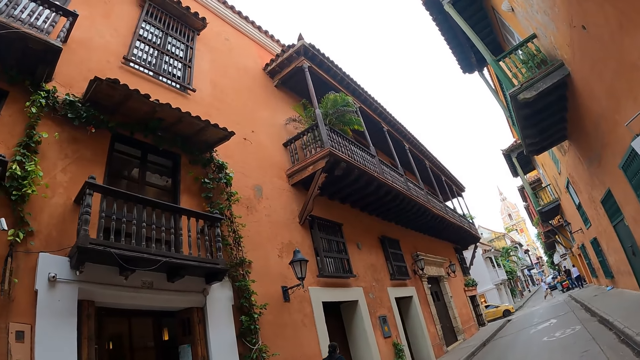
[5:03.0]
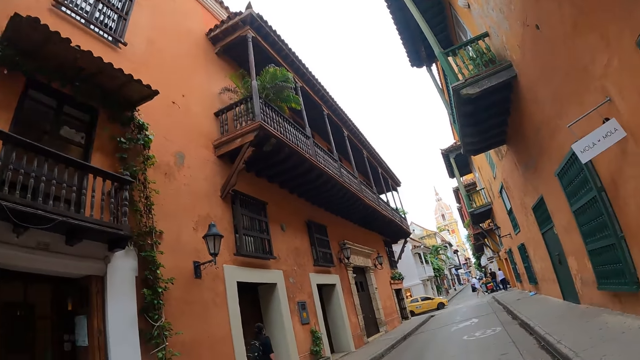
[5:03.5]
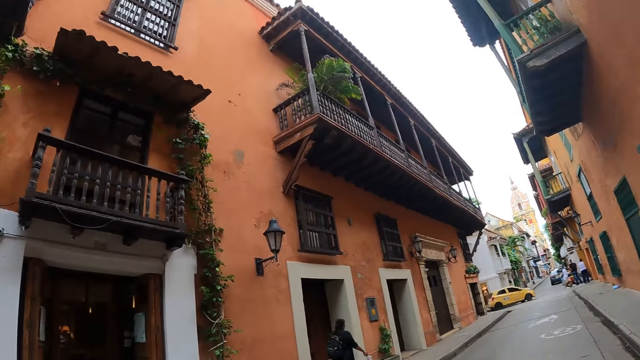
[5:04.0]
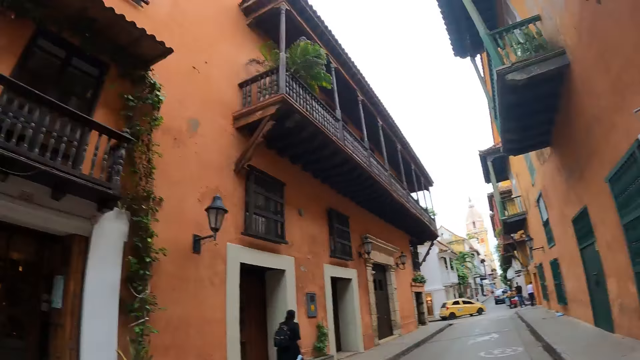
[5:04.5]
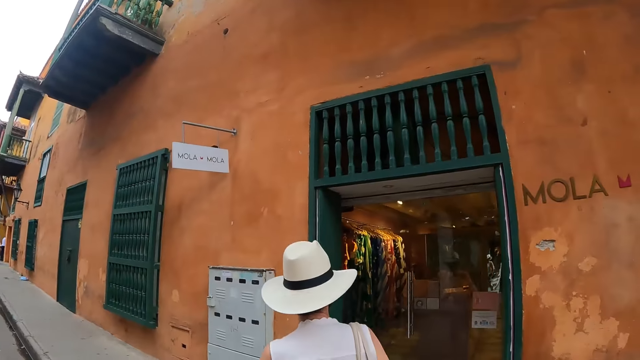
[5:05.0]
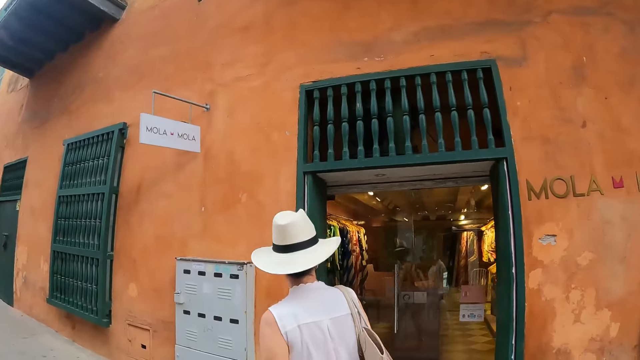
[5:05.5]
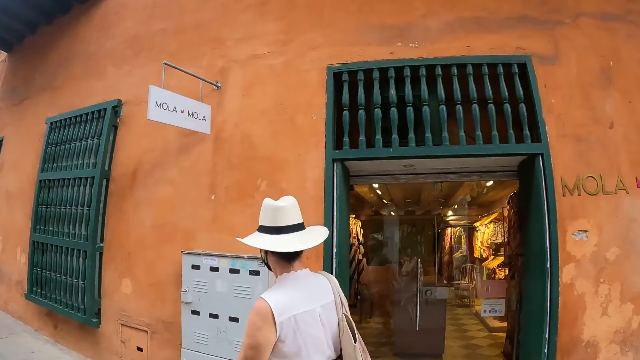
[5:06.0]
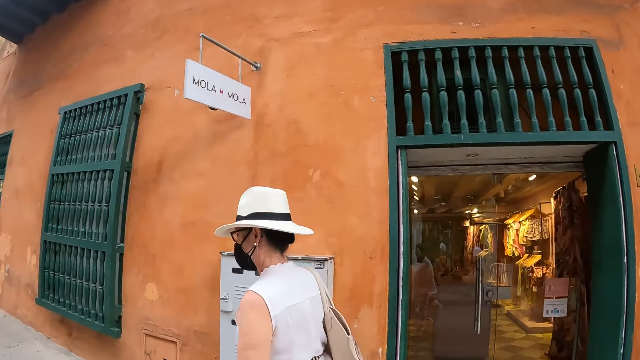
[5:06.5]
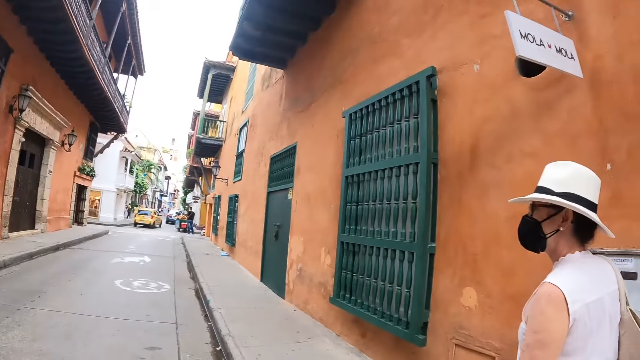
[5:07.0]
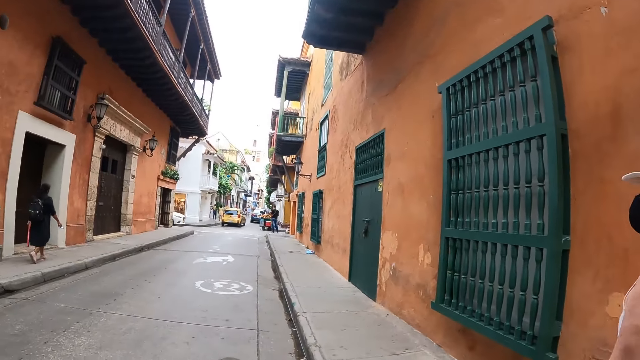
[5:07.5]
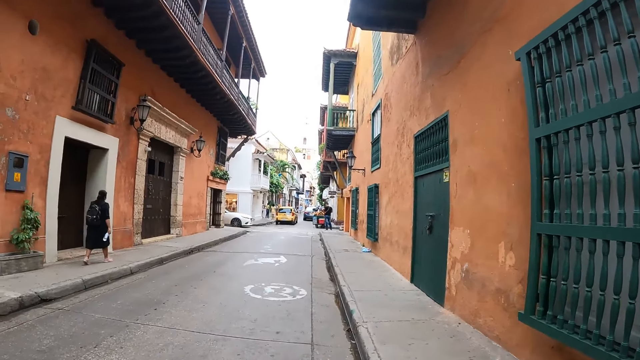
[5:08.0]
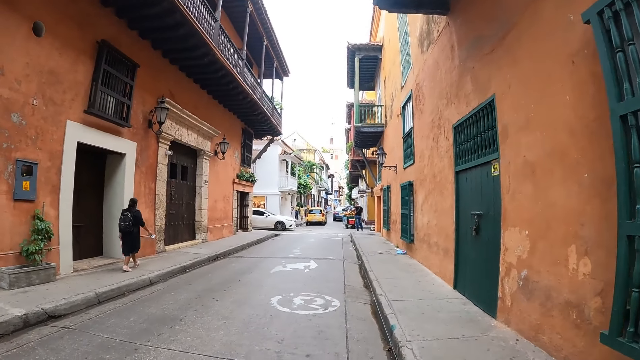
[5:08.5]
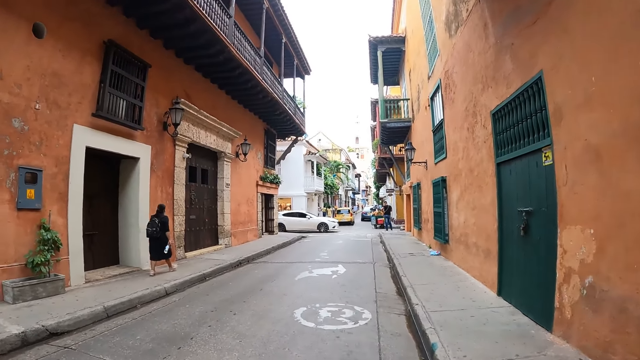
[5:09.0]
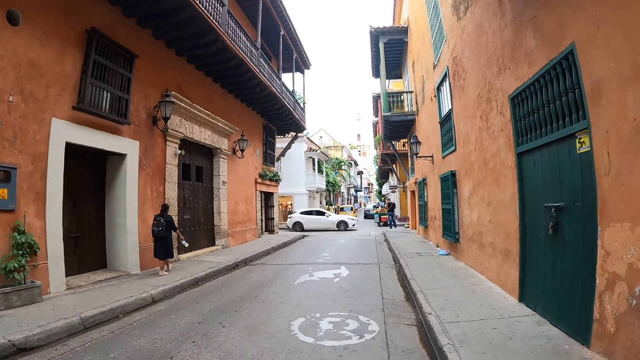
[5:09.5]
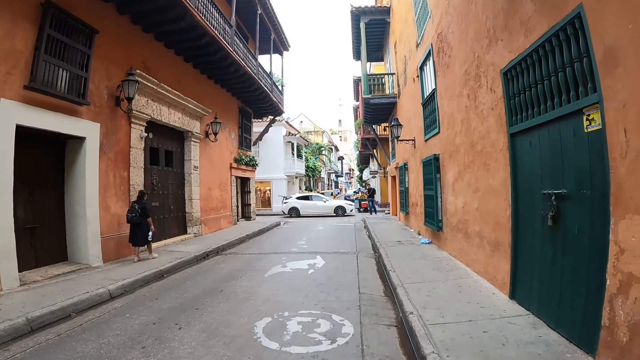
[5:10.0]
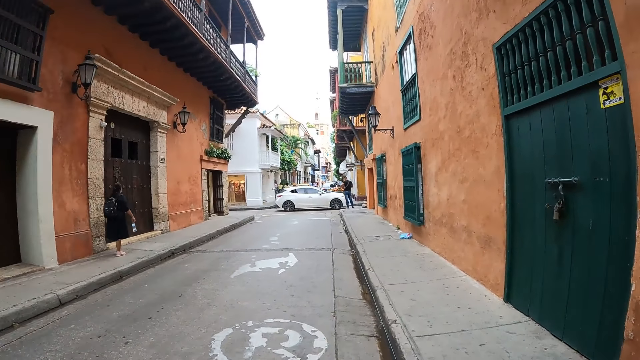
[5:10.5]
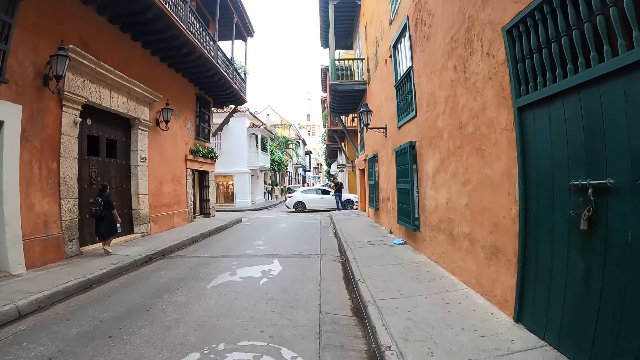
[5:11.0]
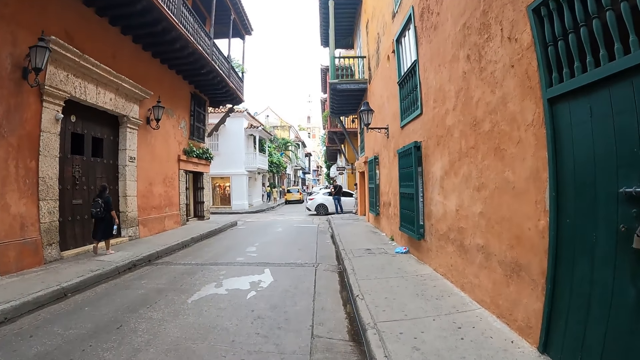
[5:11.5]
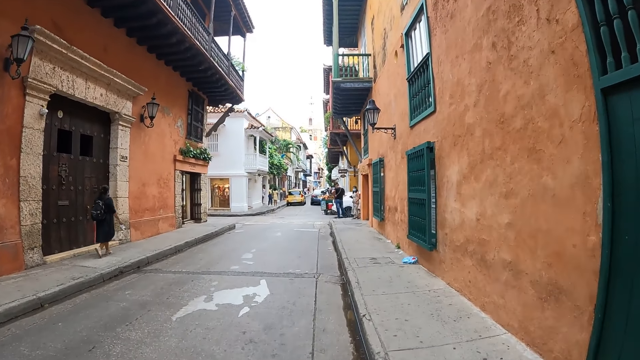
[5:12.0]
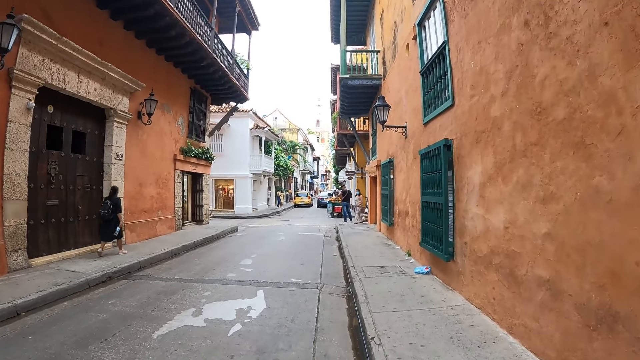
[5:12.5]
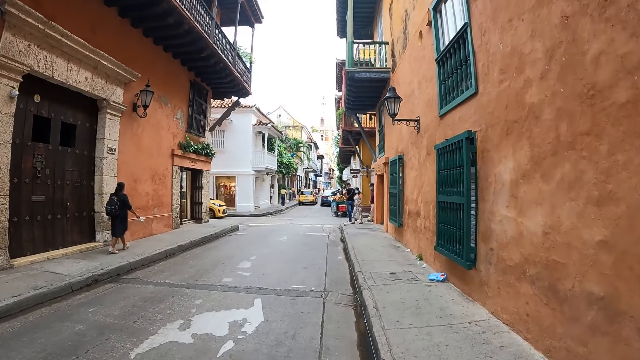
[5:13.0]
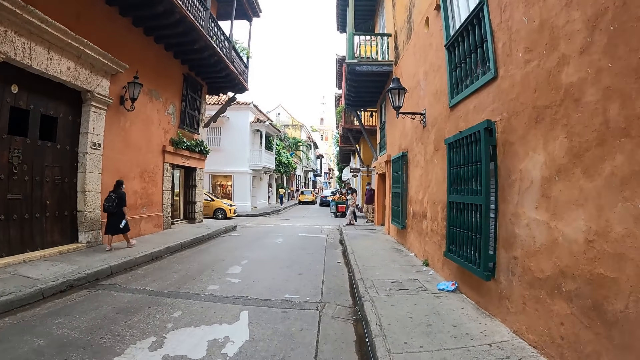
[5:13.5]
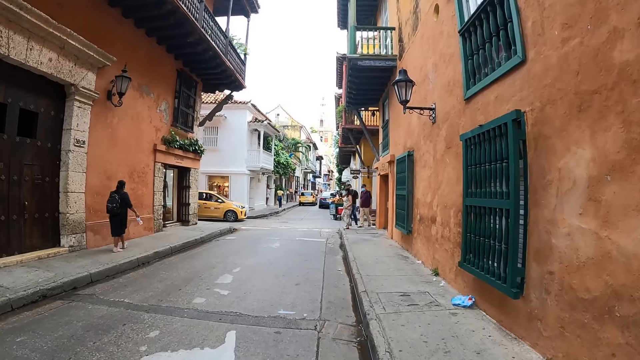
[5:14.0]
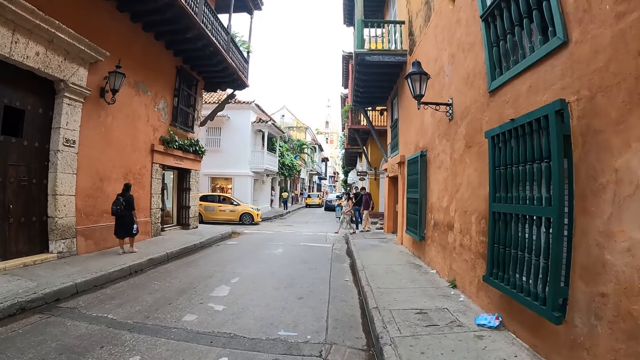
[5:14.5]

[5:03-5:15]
The camera wearer looks around. A woman walks around. The camera wearer walks around.

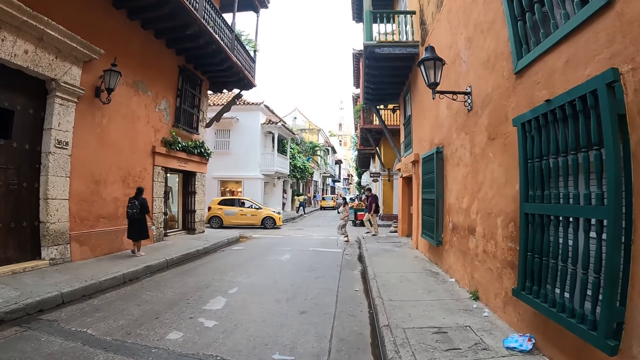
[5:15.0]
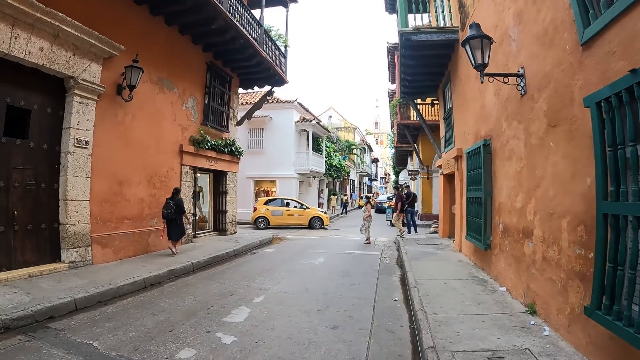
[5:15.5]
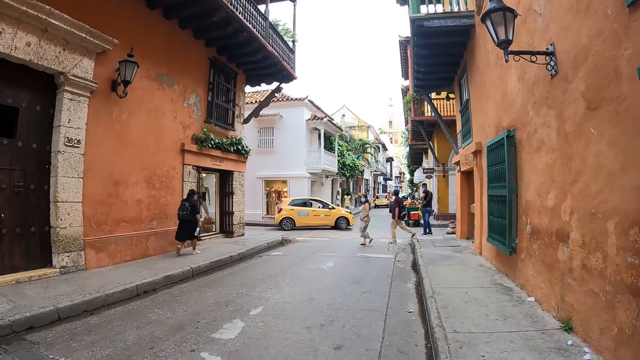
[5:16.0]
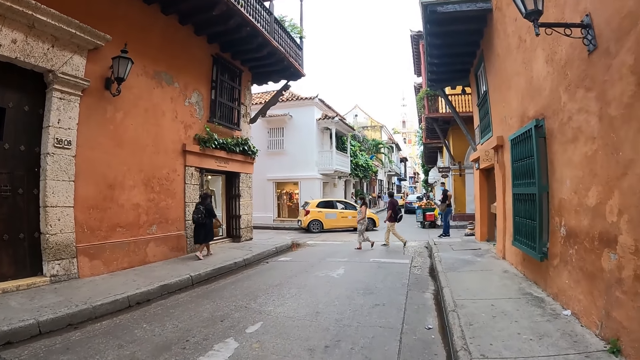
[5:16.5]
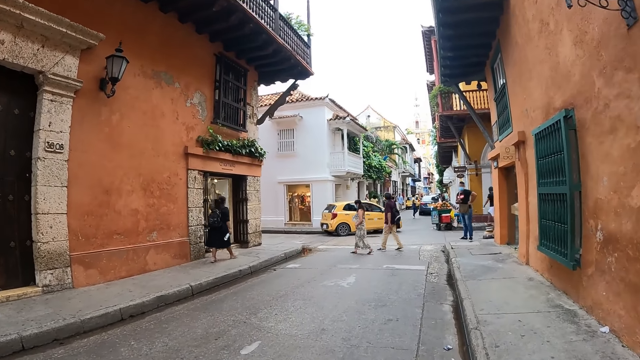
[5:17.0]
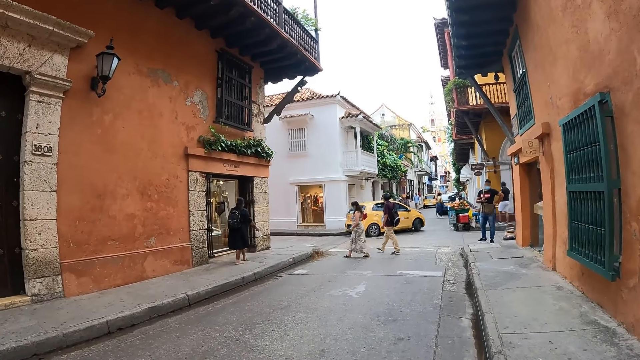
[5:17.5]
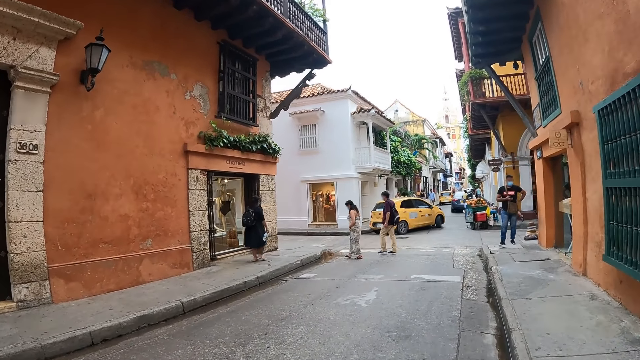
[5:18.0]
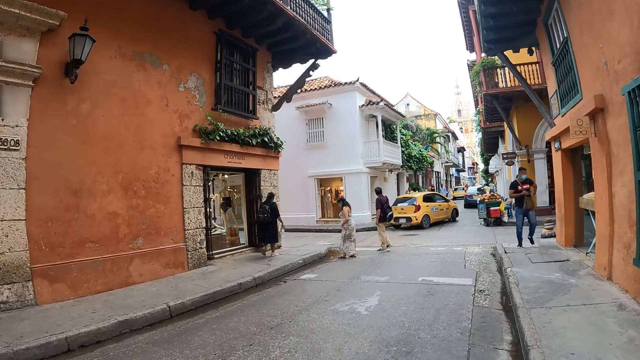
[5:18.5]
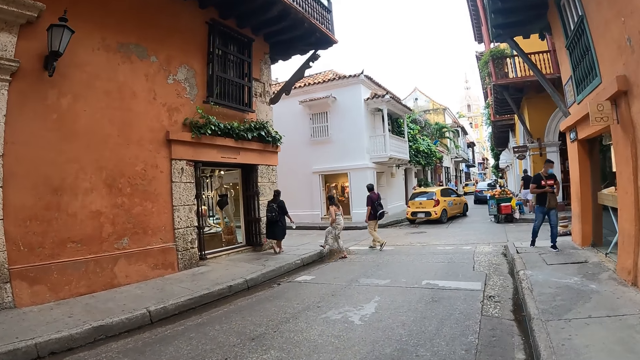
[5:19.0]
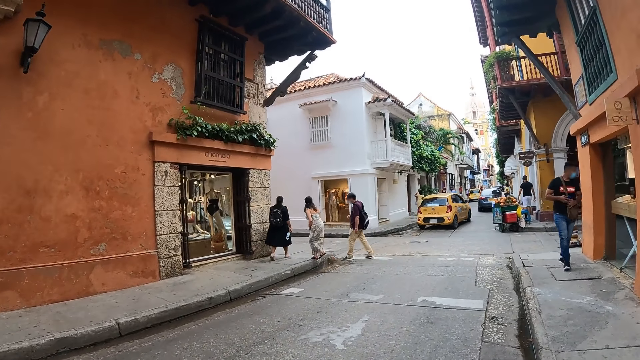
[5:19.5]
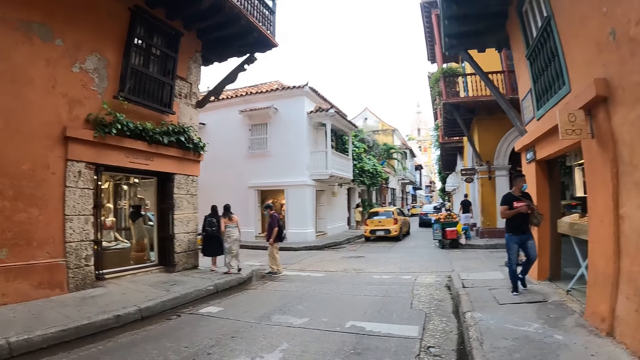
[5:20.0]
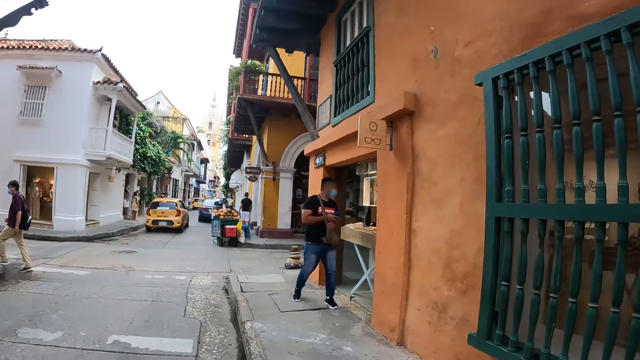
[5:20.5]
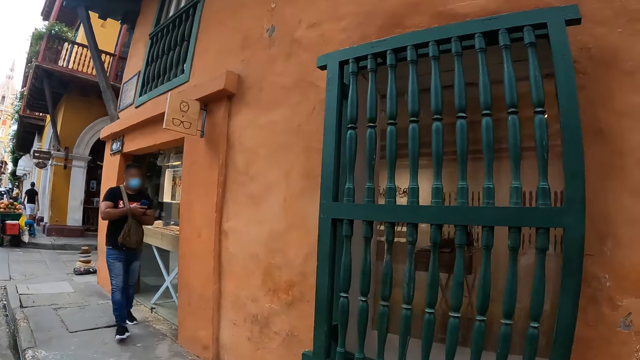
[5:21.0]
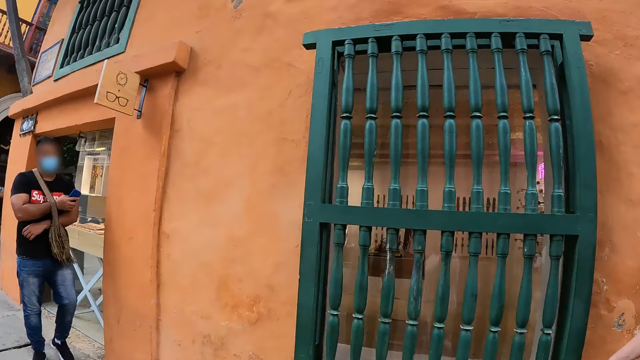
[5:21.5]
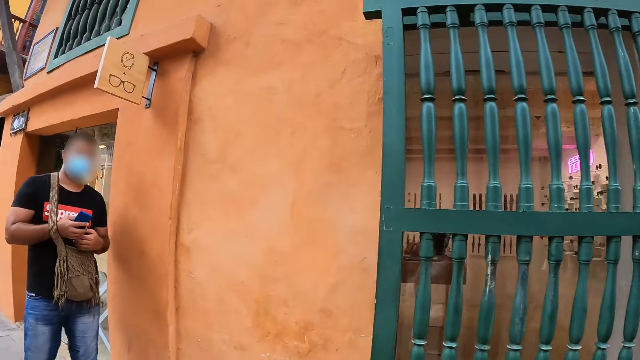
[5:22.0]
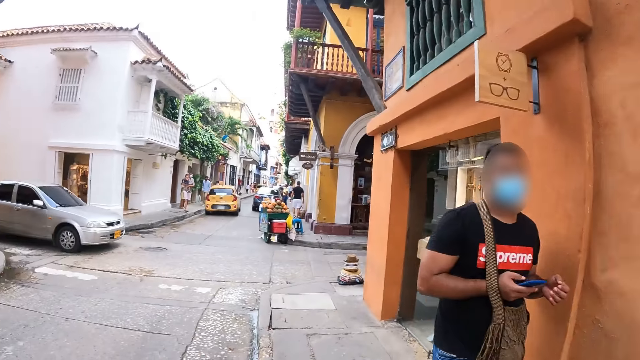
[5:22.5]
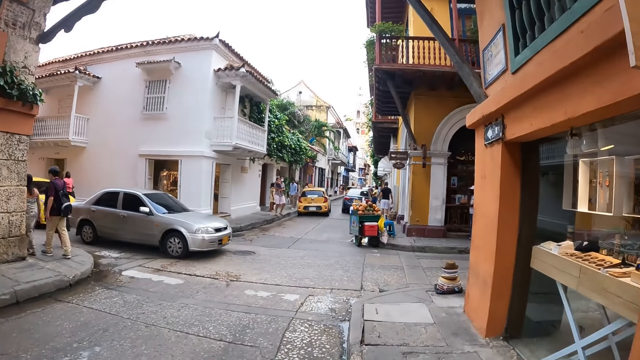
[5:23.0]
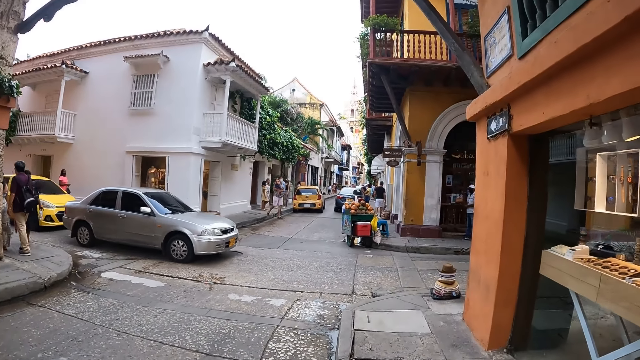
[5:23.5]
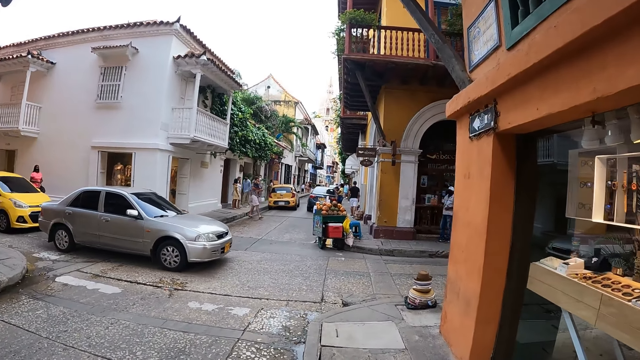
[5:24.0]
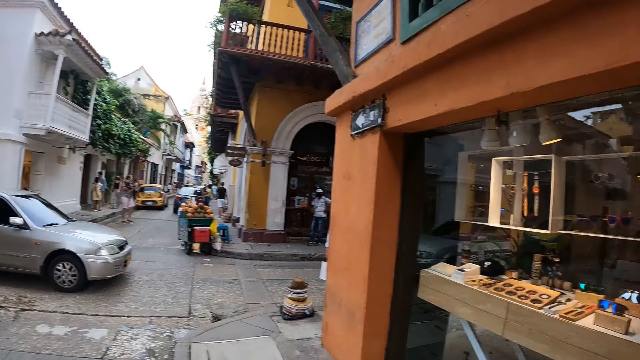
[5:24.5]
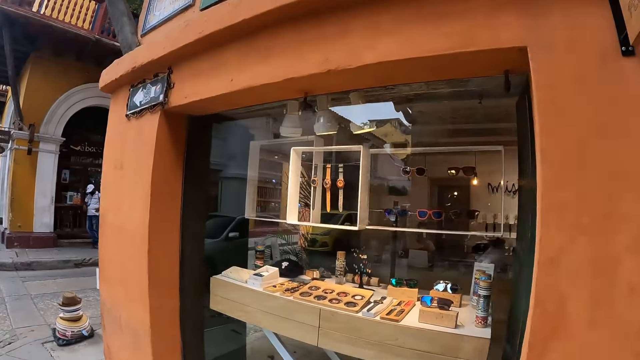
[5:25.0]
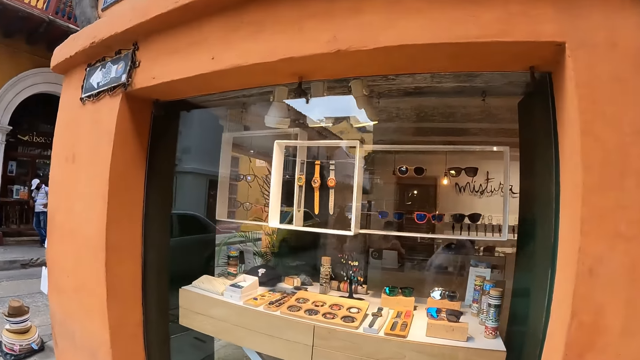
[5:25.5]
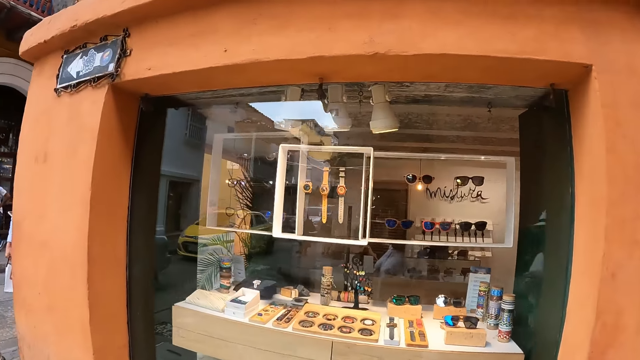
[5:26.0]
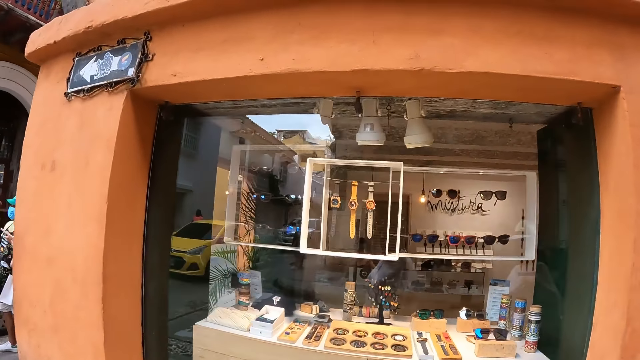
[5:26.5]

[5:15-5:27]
The camera wearer looks around. A woman moves a hand. The camera wearer looks around.
